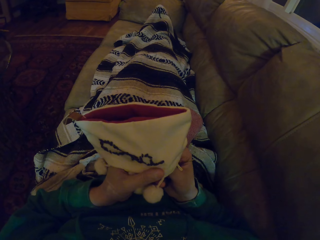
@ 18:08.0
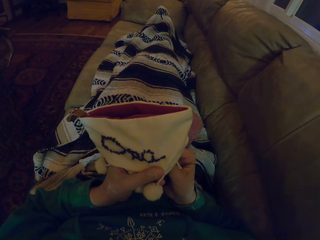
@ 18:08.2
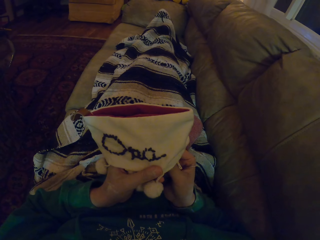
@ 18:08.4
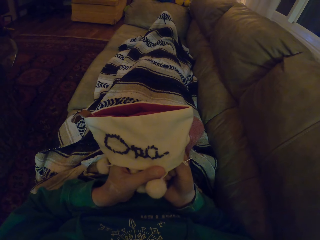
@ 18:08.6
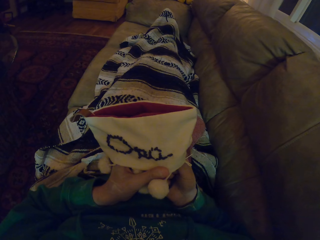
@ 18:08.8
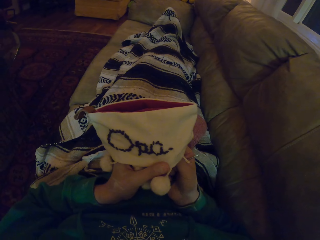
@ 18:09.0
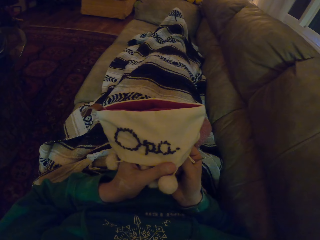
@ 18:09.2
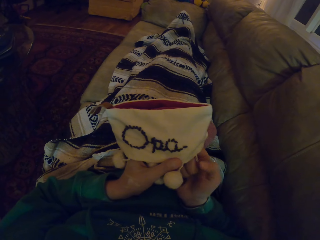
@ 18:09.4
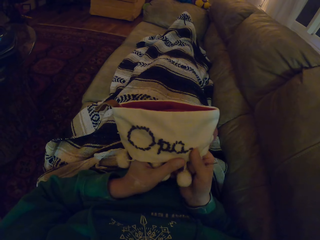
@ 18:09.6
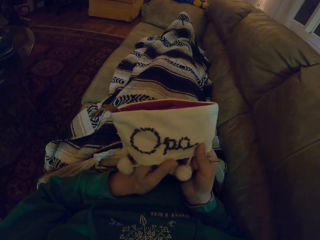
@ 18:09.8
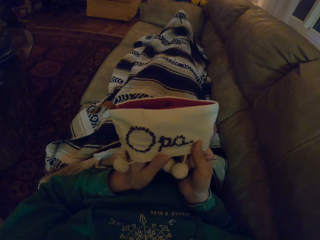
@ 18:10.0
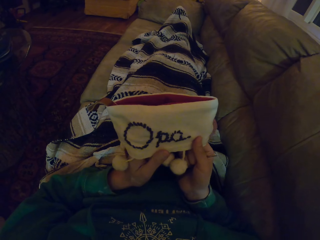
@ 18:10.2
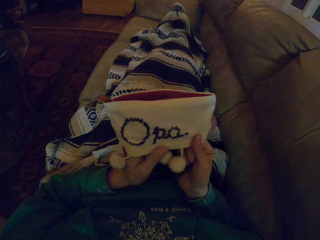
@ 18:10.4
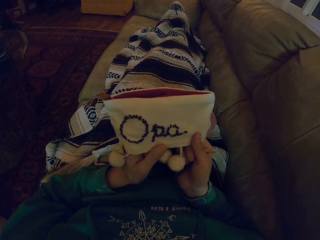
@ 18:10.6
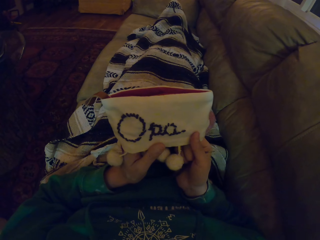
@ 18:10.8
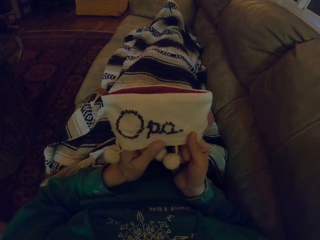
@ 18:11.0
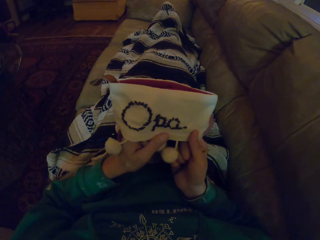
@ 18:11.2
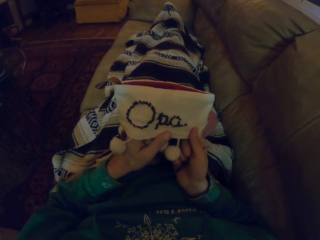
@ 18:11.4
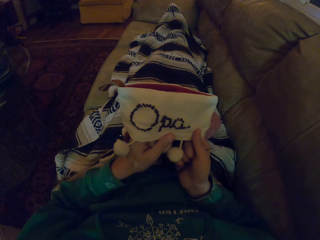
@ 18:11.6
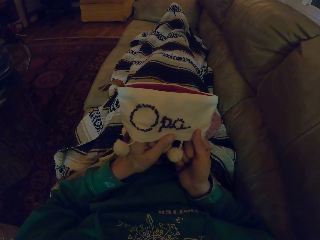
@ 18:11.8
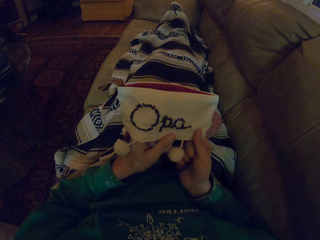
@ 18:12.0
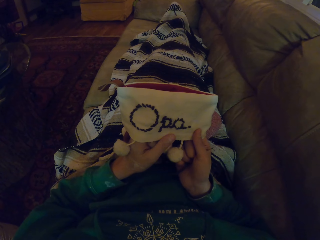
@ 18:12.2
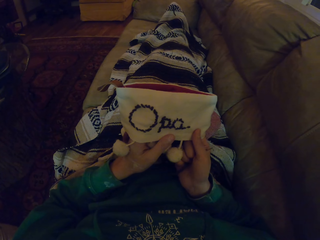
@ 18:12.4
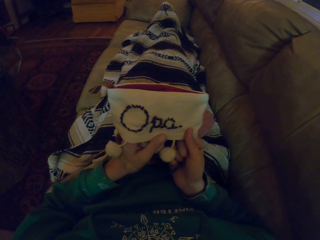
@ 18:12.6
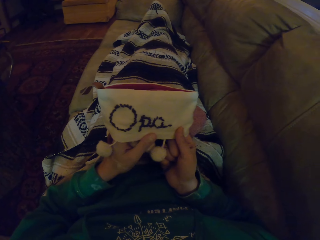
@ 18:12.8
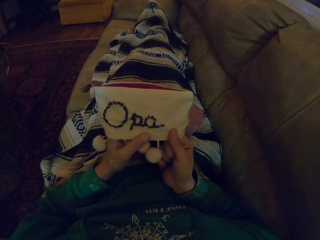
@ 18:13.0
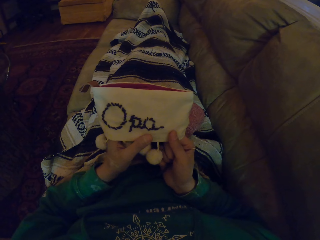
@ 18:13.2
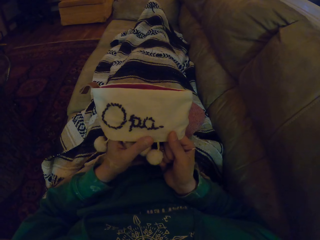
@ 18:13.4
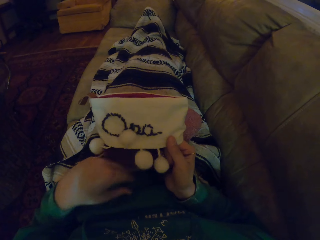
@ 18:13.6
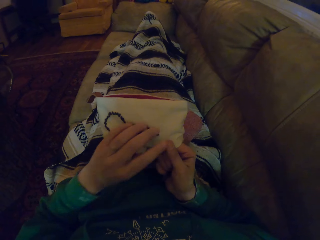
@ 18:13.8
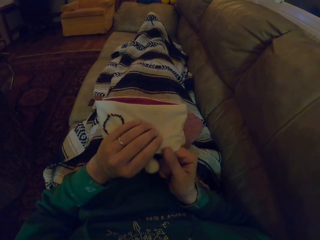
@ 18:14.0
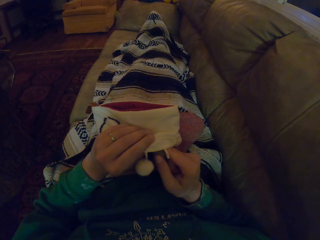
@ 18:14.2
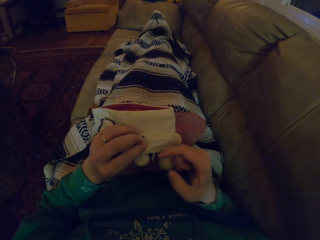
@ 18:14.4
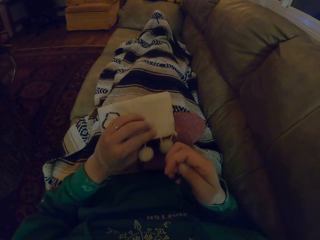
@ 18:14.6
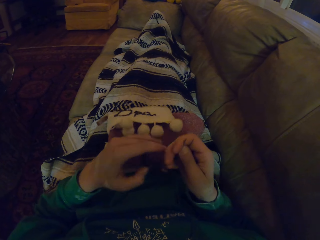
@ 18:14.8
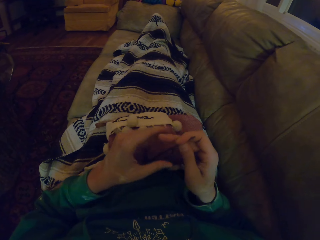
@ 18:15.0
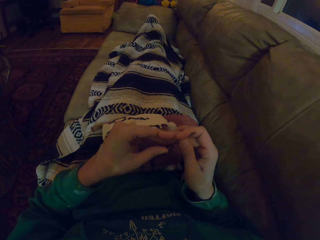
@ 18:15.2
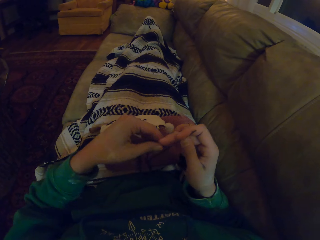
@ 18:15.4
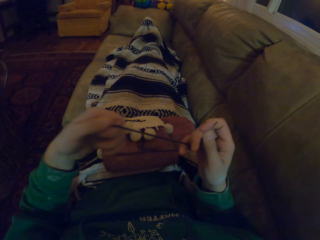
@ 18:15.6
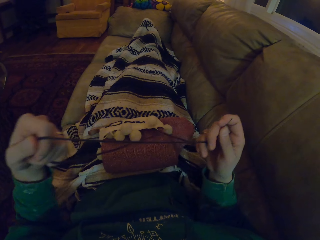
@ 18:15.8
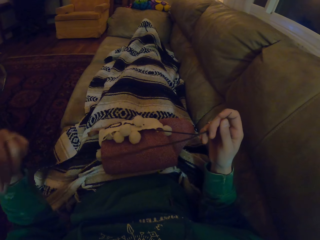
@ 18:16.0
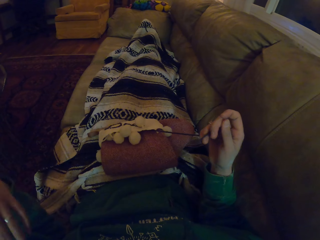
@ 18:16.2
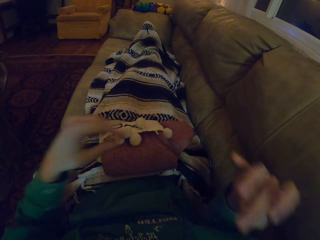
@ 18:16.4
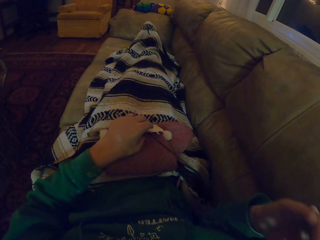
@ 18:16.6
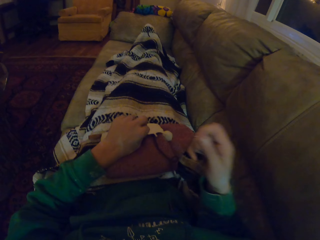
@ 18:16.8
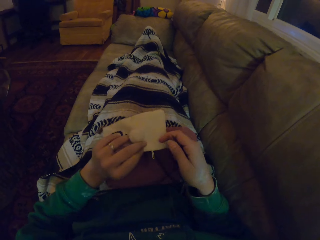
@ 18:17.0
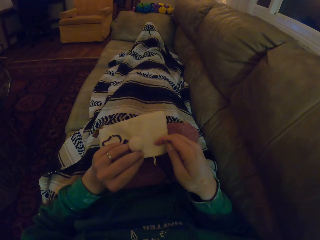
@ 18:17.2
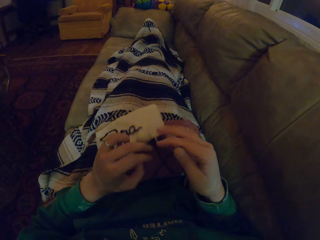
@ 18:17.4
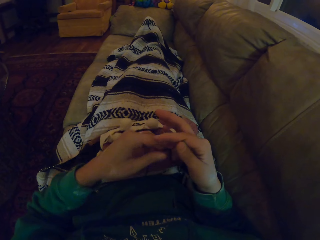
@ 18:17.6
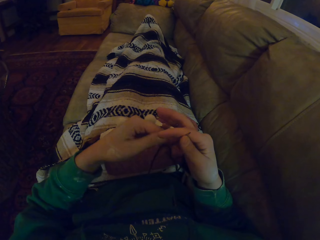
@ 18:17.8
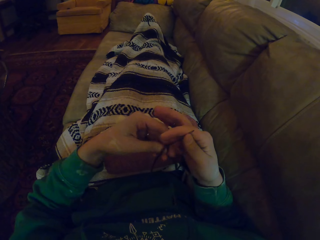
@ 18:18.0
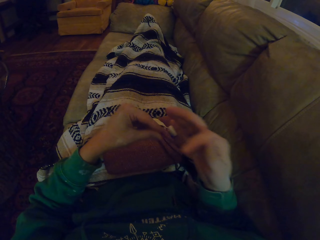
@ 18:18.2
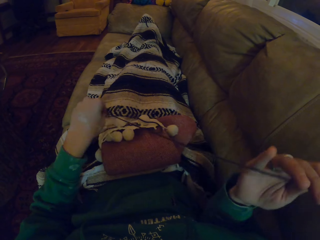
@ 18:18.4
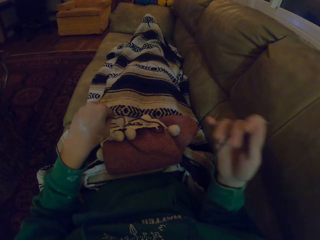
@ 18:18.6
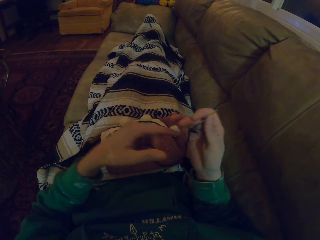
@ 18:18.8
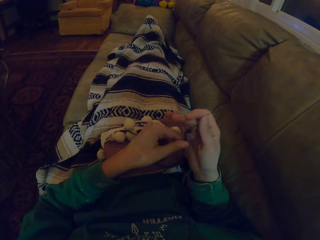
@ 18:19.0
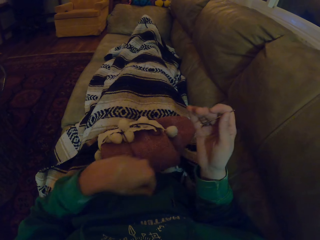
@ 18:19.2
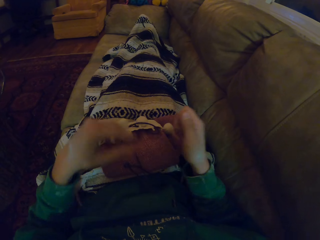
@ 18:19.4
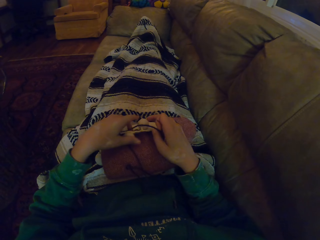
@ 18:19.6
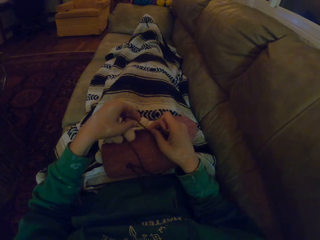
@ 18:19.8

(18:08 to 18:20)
The camera wearer stares at the garment. They touch the garment, unhand the garment, pull the thread. They strengthen the polyester thread. They lift the garment, drop the garment, pull the thread.

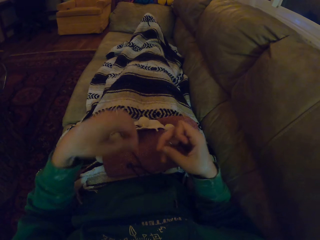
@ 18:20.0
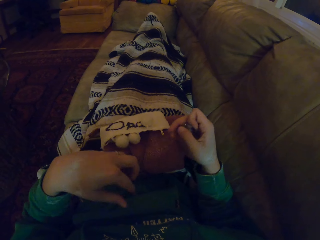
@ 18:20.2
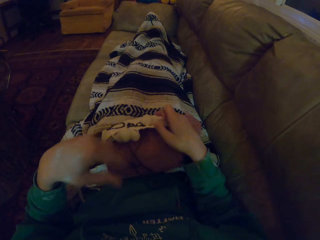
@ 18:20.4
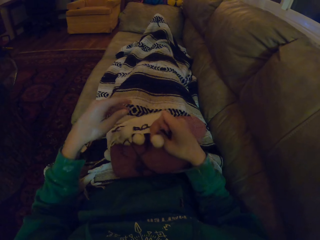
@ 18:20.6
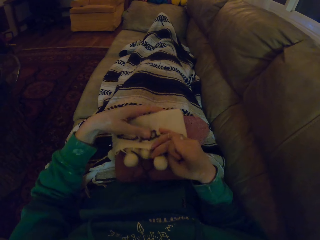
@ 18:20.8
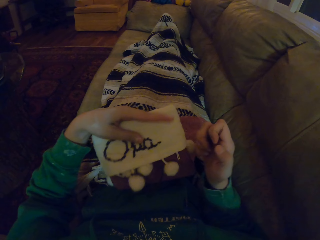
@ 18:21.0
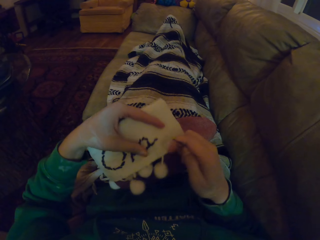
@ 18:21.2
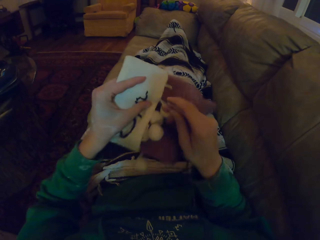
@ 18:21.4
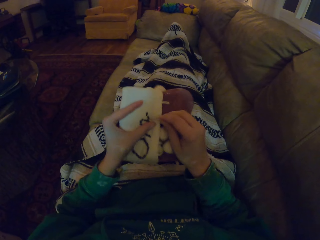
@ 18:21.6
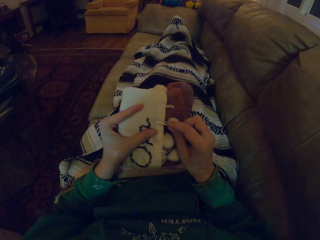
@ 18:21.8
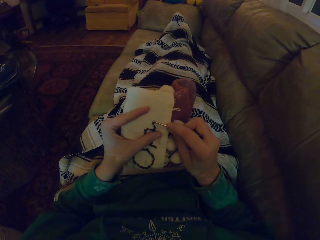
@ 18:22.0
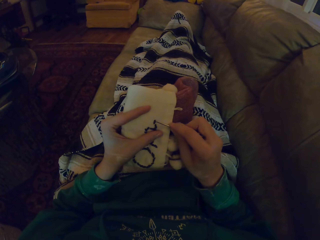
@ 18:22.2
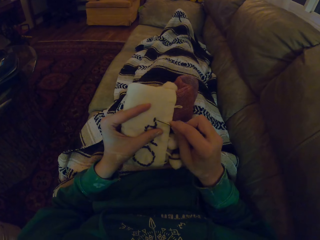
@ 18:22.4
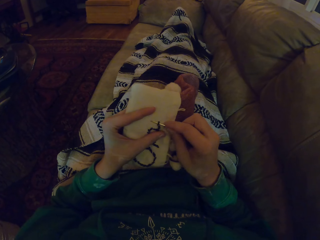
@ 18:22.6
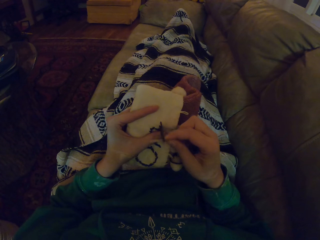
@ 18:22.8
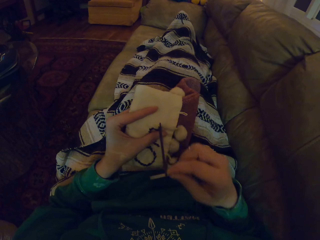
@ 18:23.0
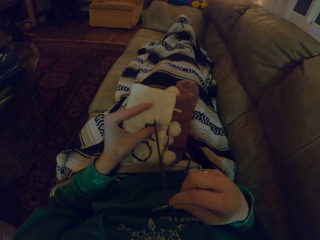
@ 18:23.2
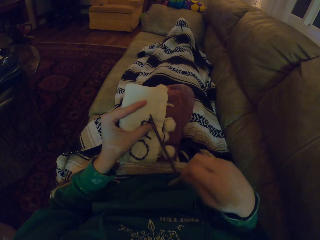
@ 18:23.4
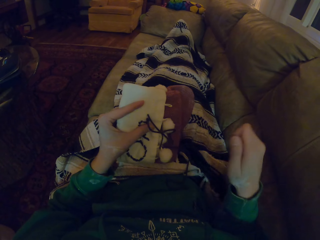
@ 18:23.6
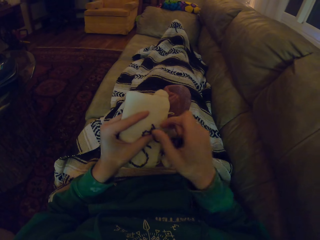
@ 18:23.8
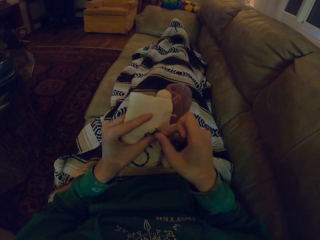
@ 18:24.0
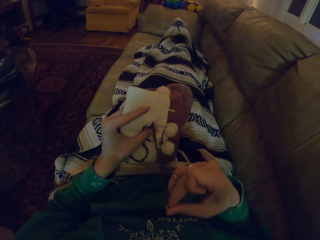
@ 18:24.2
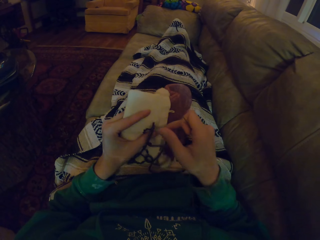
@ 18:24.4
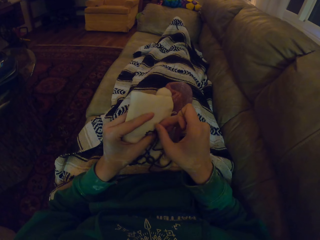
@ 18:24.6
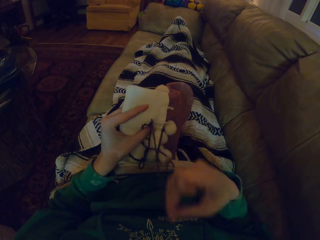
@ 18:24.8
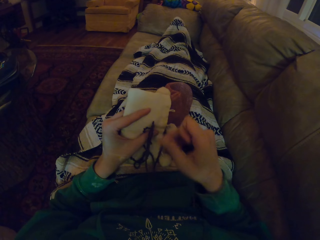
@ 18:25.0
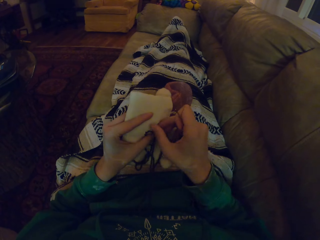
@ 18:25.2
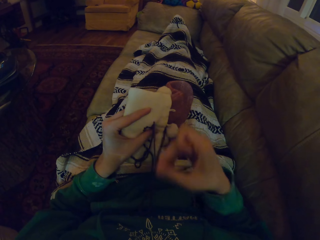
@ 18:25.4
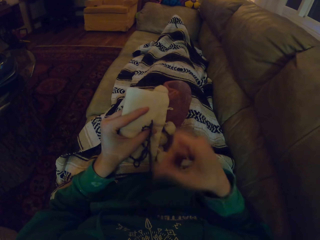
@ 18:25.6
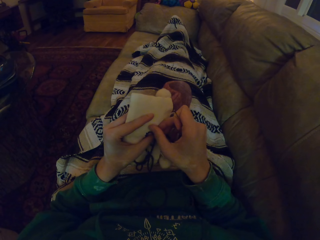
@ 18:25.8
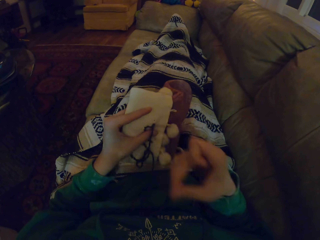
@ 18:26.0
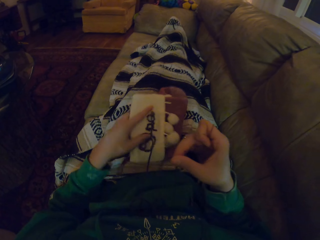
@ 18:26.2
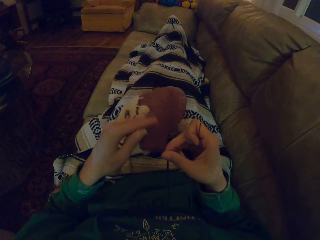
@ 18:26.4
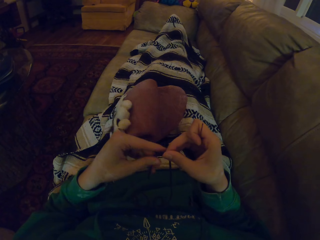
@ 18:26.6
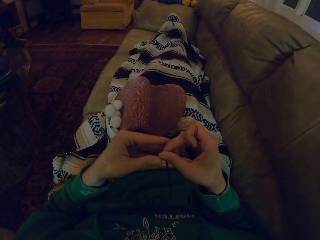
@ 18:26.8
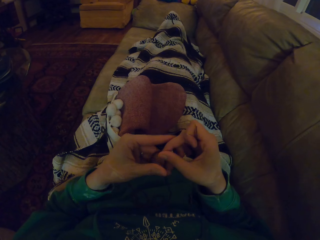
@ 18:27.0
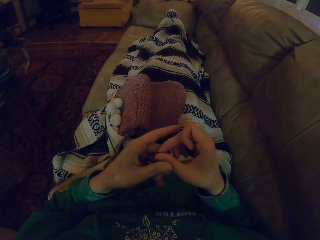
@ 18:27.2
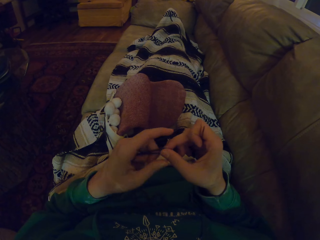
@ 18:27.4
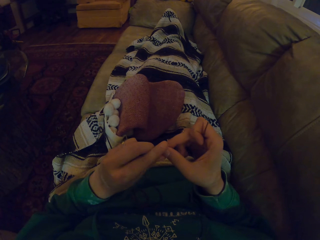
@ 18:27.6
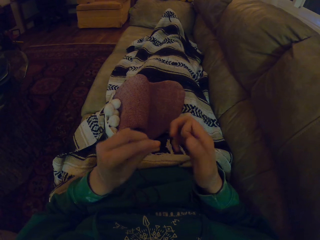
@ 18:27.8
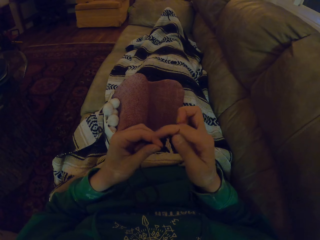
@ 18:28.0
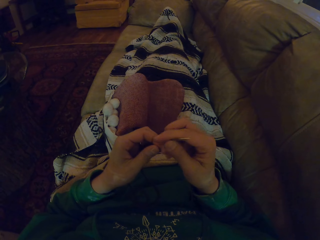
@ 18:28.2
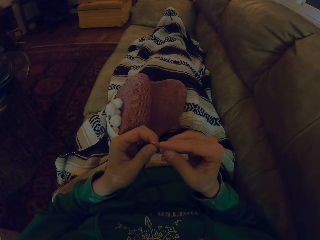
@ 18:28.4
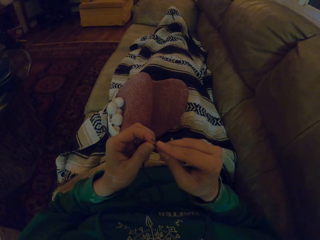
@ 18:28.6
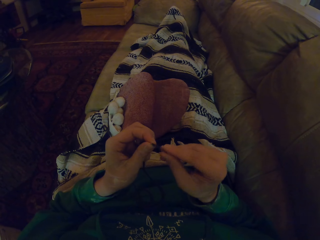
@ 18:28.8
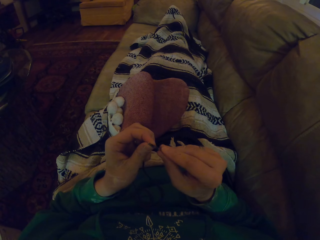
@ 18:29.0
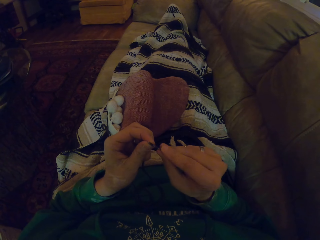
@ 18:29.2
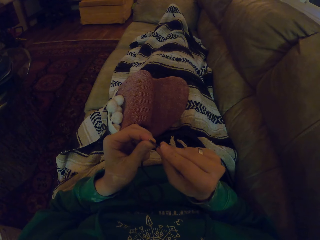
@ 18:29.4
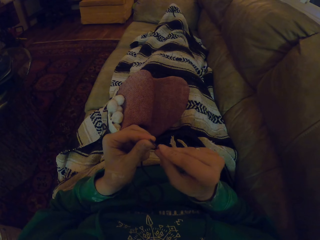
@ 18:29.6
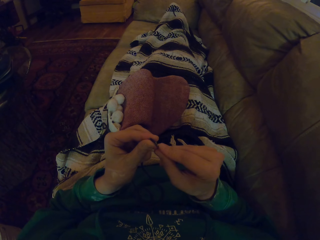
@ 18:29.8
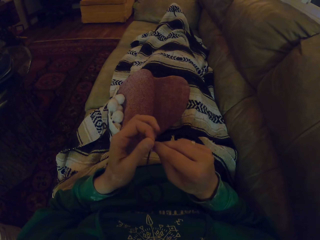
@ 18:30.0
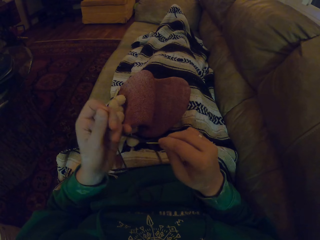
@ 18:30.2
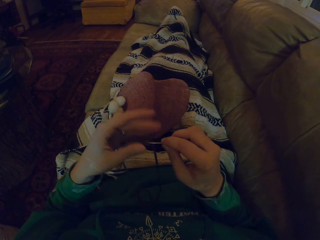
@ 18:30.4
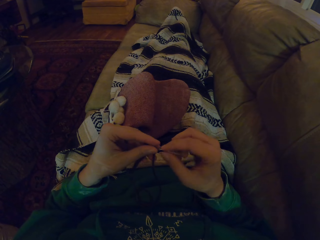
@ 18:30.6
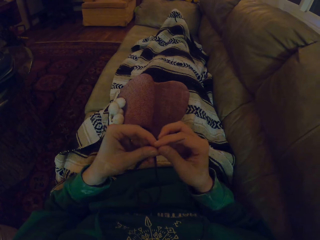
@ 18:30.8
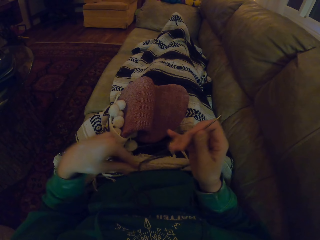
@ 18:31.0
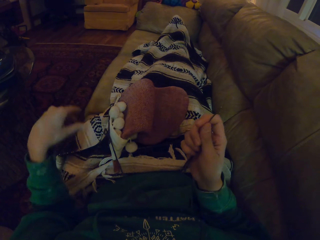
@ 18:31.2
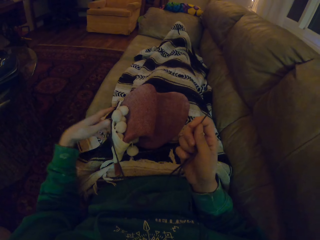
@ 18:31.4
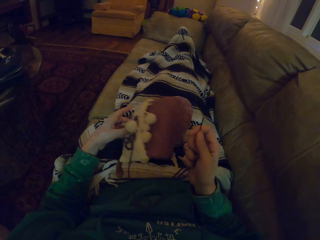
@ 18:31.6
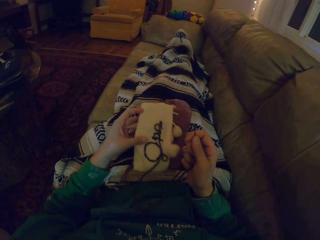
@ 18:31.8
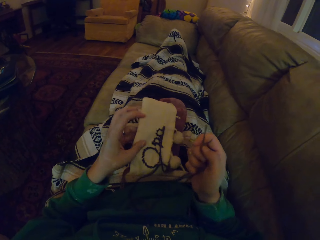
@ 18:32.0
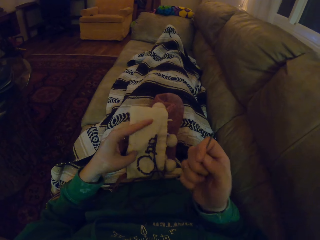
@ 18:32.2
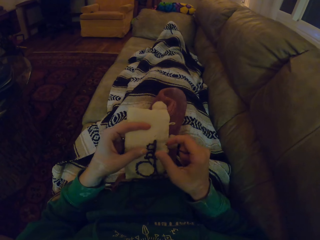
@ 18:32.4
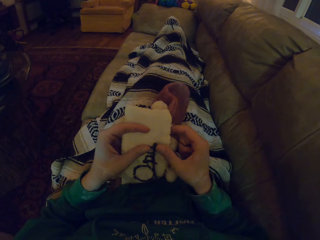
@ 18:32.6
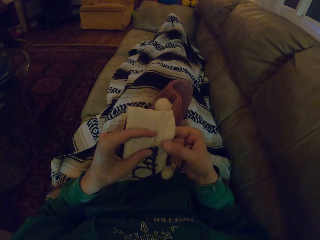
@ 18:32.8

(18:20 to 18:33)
The camera wearer pushes the thread. They pick up the garment, move the garment, remove the thread in the garment with the sewing needle. They knit the fabric with the sewing needle. They remove the thread with the hand. They unhand the garment. They pass the thread to the left hand. They put polyester in the sewing needle. They pull the thread. They pick up the garment and touch the garment.
